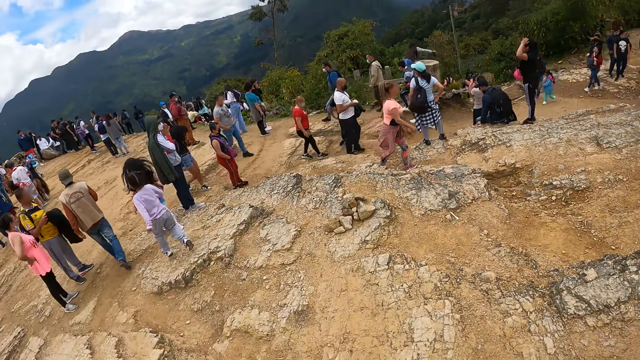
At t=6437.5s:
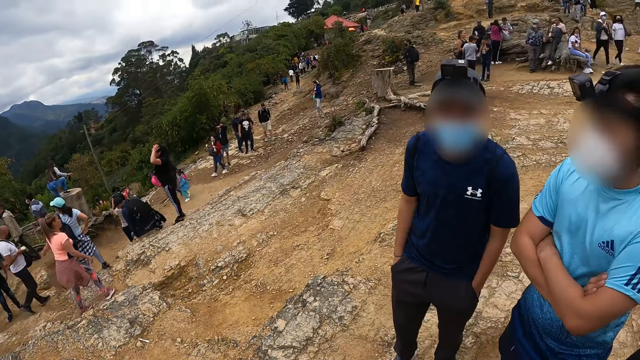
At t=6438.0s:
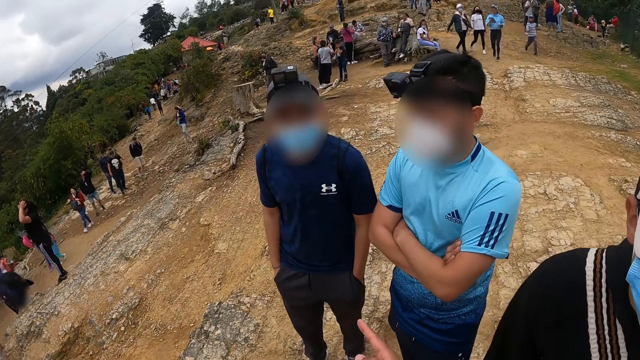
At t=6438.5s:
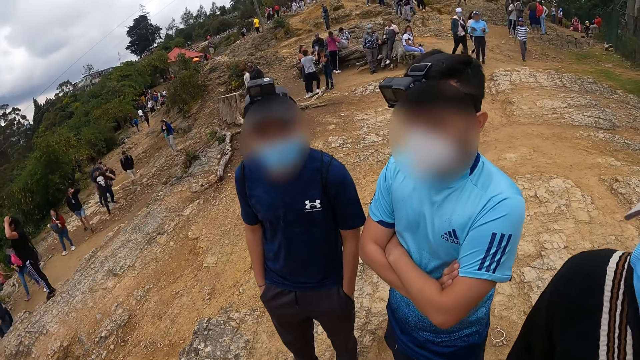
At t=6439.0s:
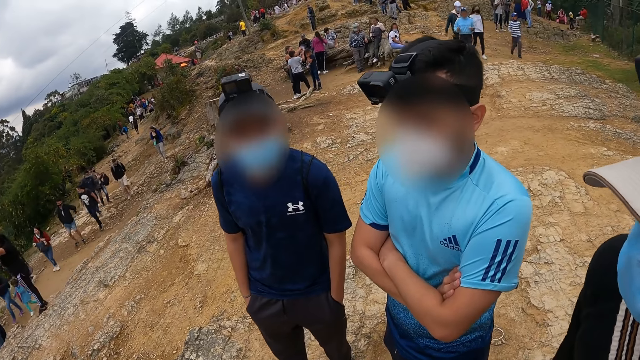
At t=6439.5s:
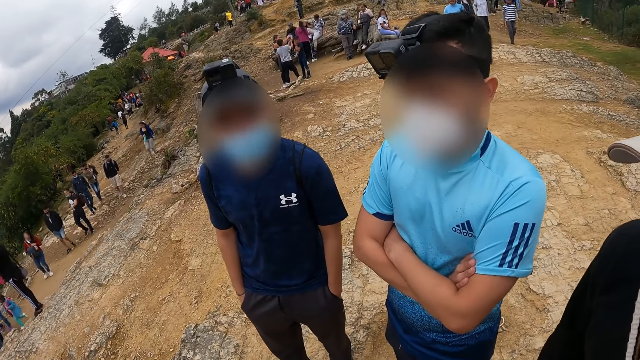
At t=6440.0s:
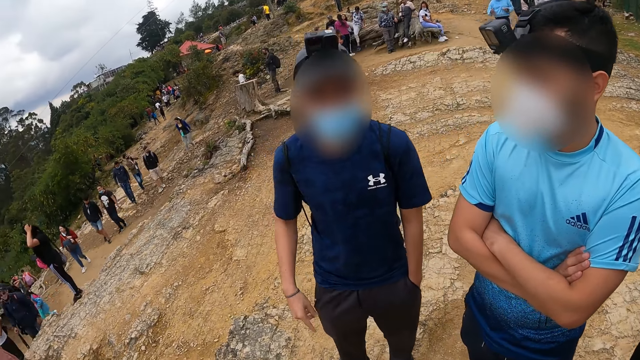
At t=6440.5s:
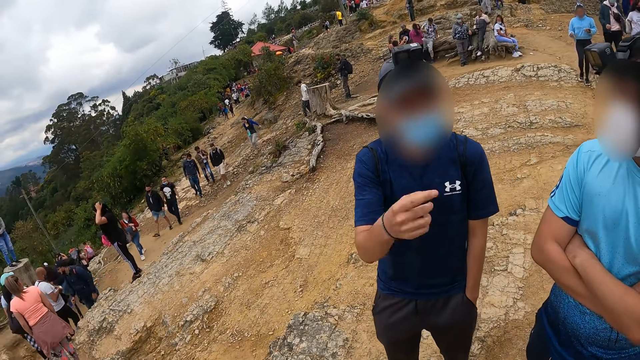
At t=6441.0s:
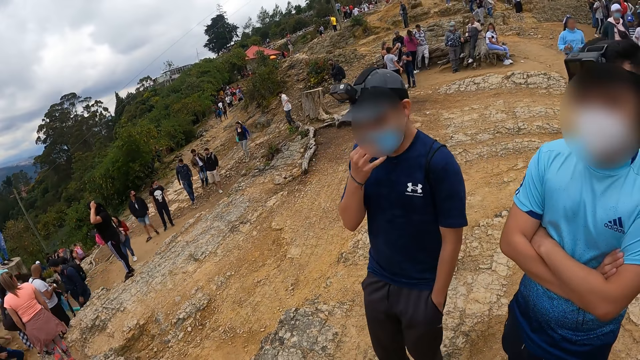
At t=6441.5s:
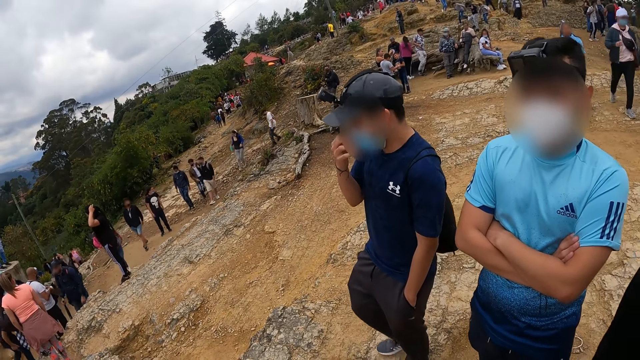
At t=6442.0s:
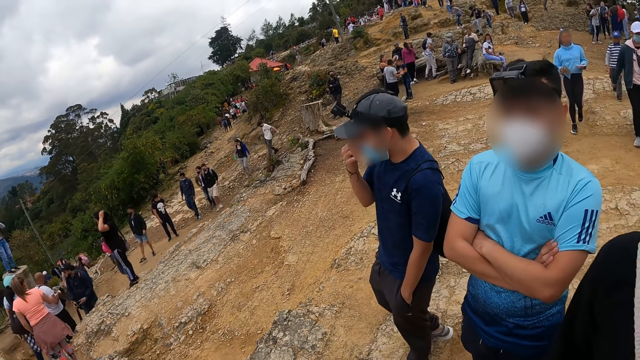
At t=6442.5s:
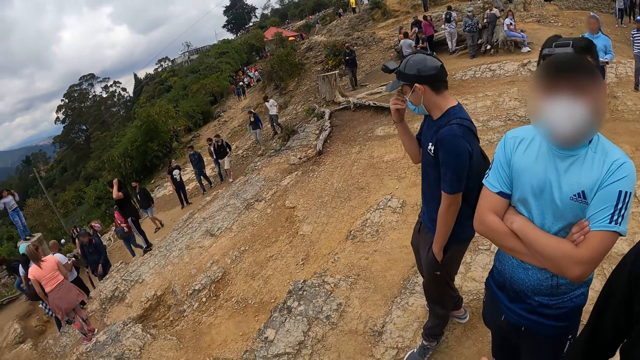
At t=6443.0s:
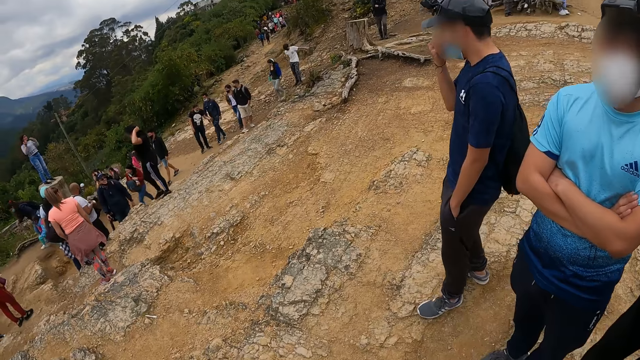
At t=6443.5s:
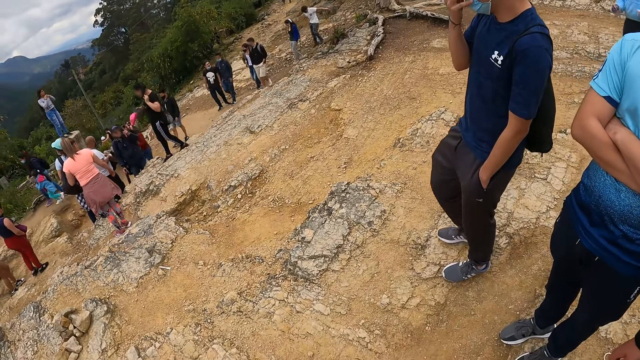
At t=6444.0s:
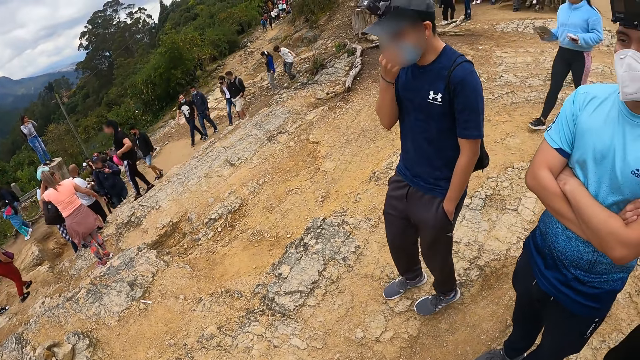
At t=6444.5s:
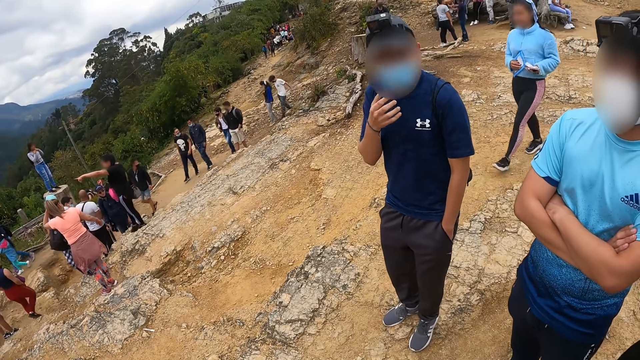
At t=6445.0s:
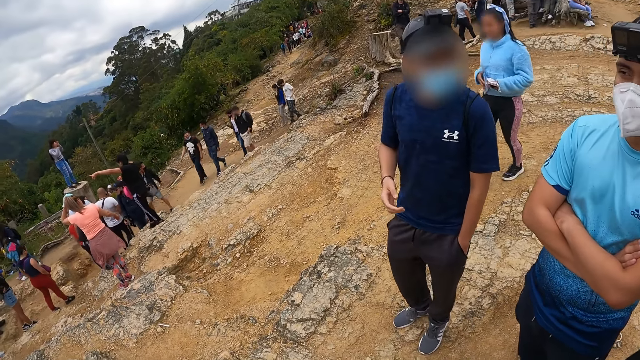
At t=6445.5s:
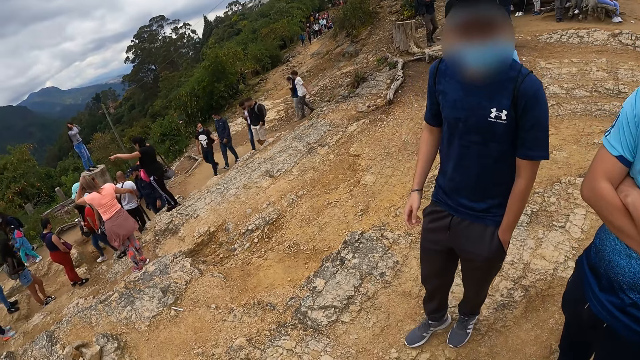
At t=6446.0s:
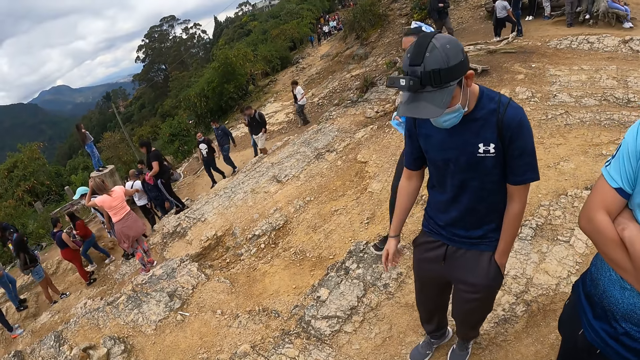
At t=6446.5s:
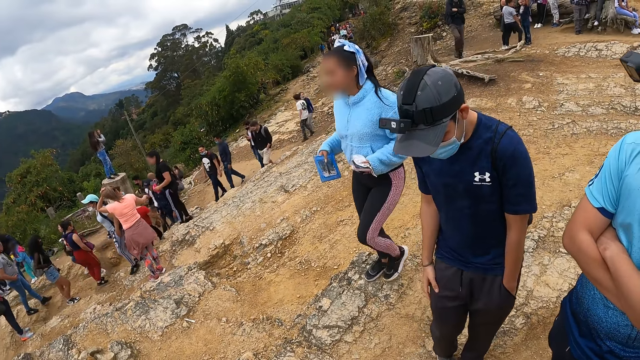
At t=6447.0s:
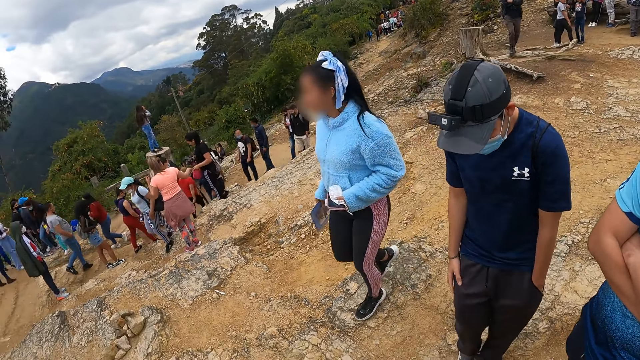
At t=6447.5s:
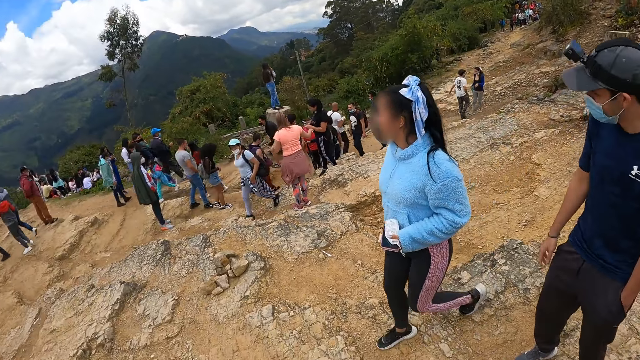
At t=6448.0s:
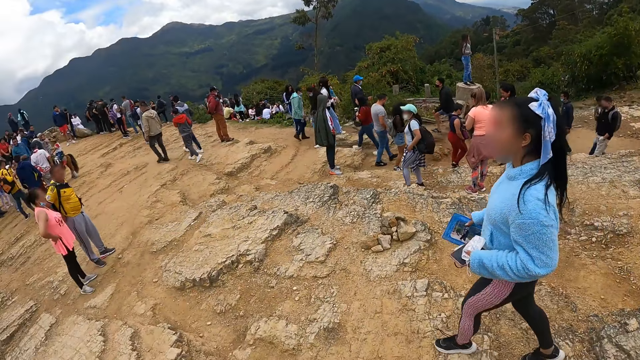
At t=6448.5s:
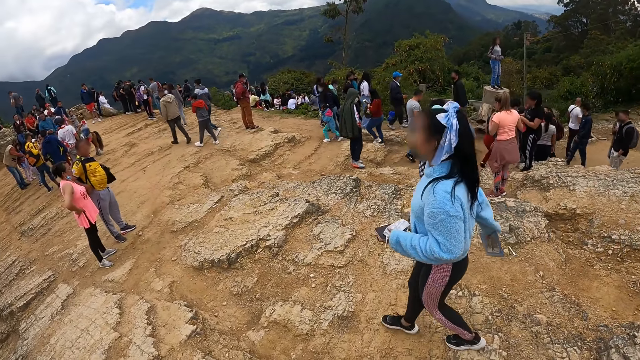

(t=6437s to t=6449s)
The camera wearer looks around the park. They converse with a man. The man adjusts the face mask on his face with his right hand. The man converses with the camera wearer. The man converses with the camera wearer again.

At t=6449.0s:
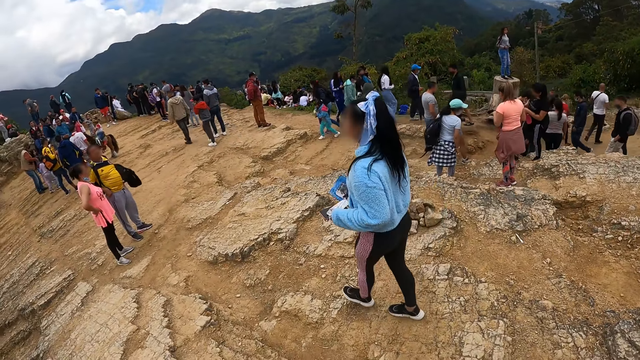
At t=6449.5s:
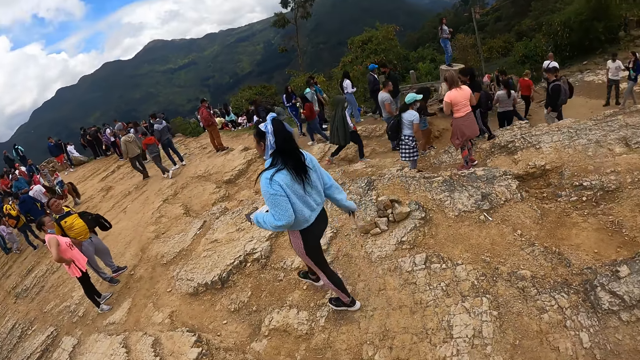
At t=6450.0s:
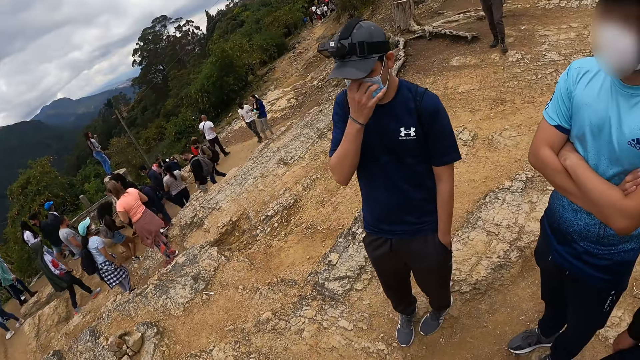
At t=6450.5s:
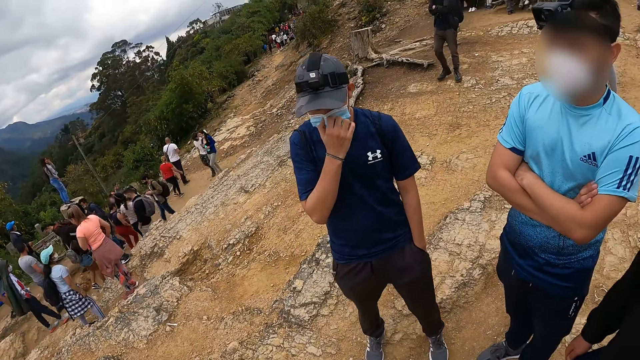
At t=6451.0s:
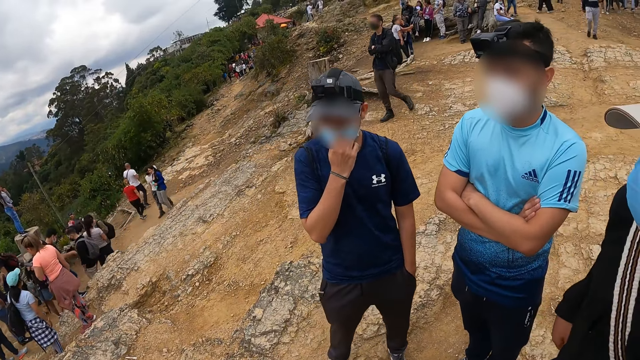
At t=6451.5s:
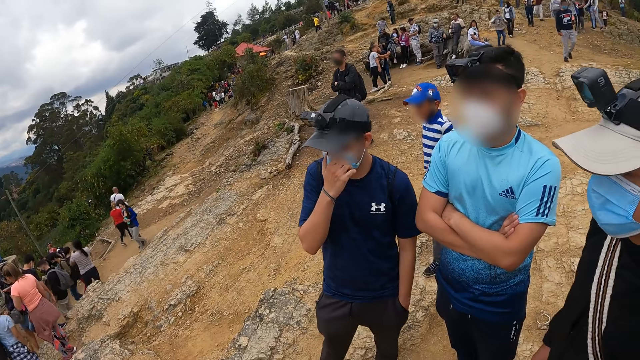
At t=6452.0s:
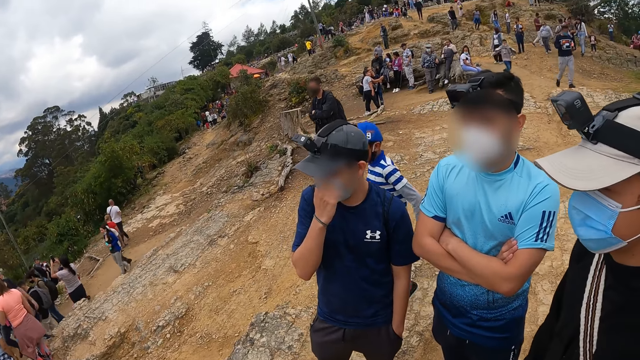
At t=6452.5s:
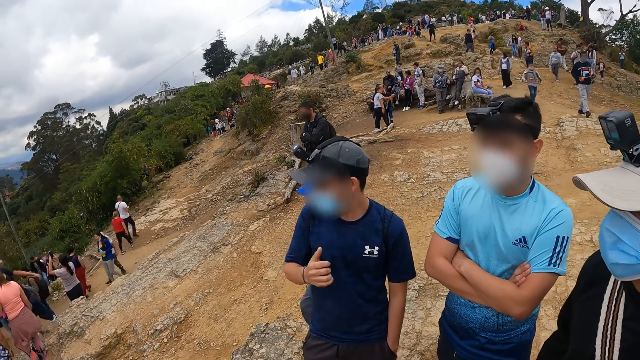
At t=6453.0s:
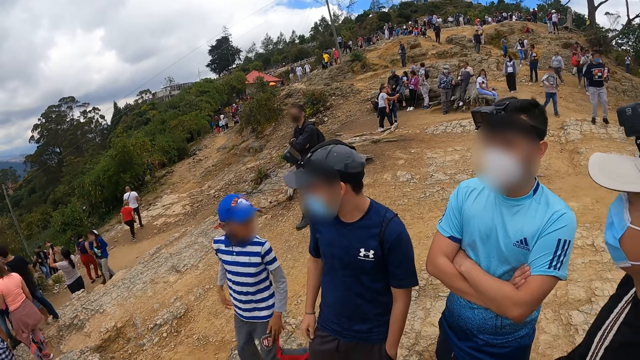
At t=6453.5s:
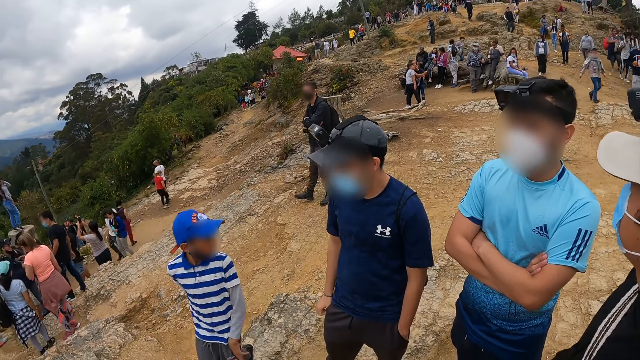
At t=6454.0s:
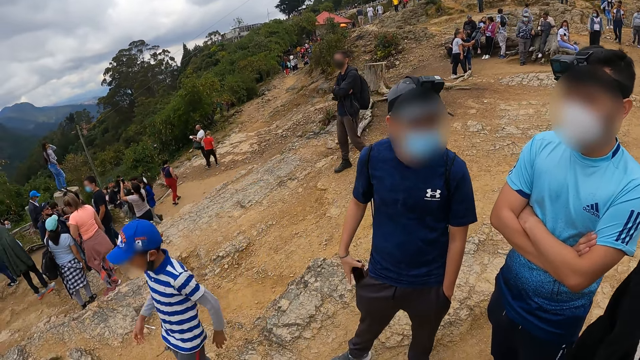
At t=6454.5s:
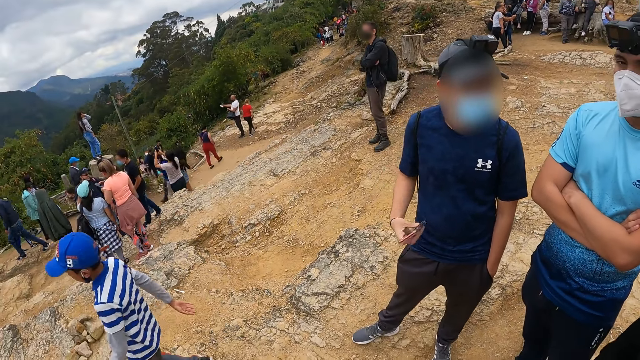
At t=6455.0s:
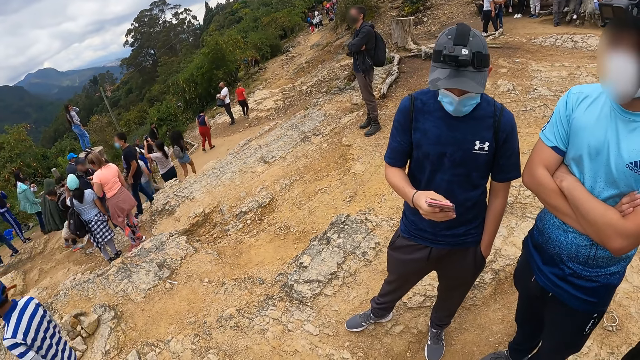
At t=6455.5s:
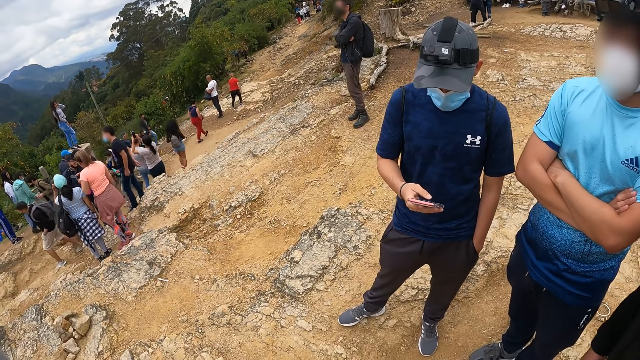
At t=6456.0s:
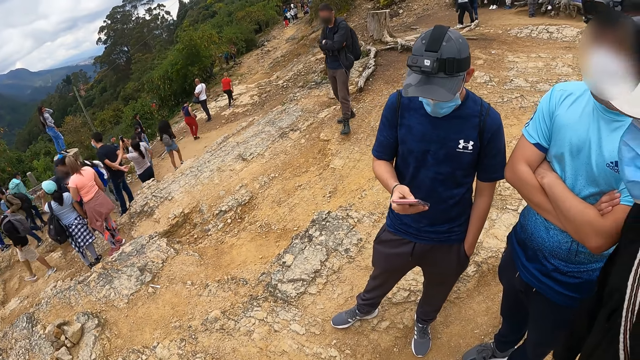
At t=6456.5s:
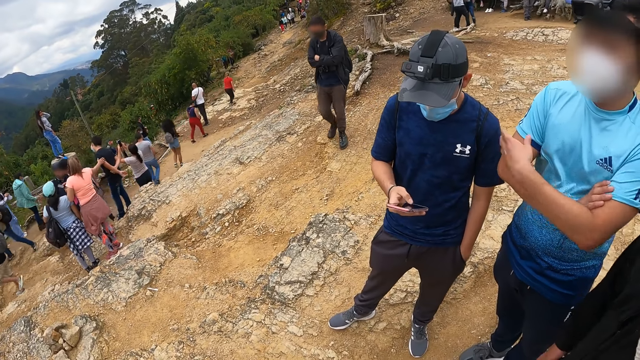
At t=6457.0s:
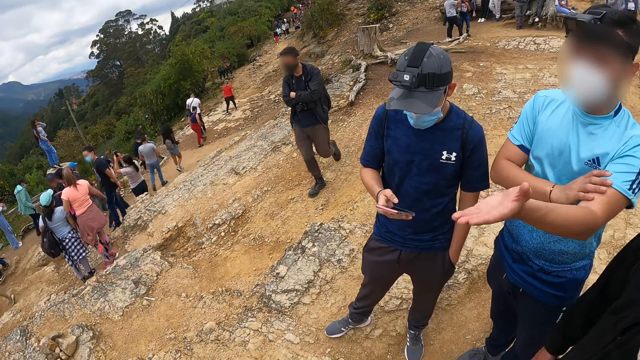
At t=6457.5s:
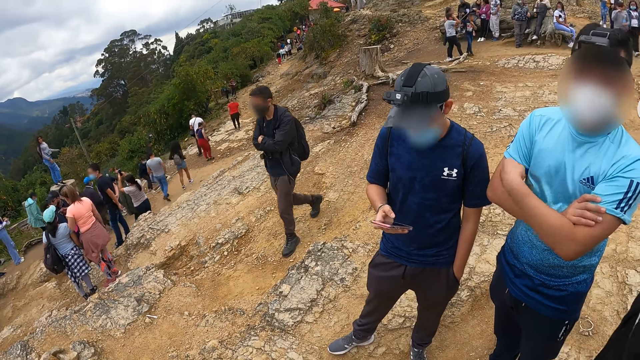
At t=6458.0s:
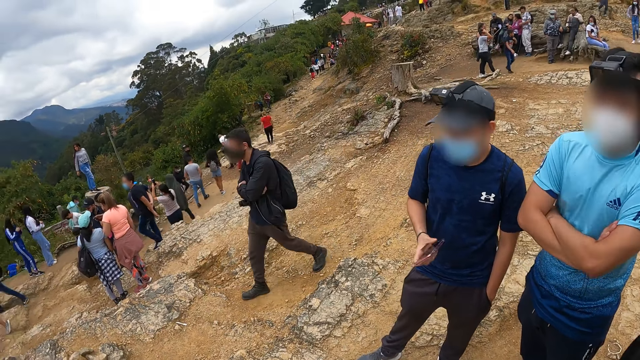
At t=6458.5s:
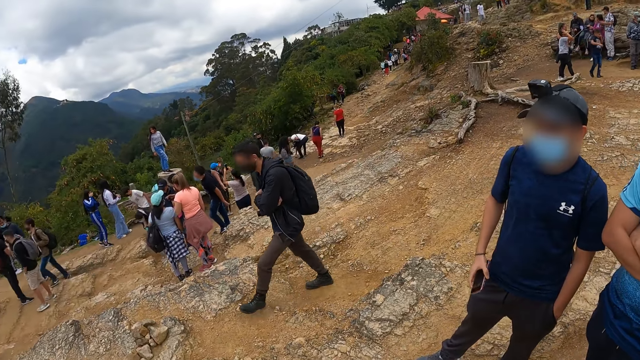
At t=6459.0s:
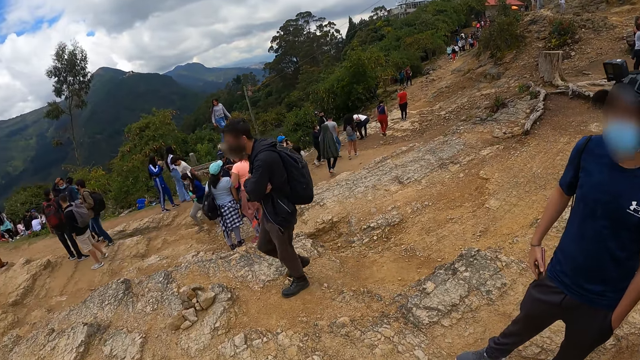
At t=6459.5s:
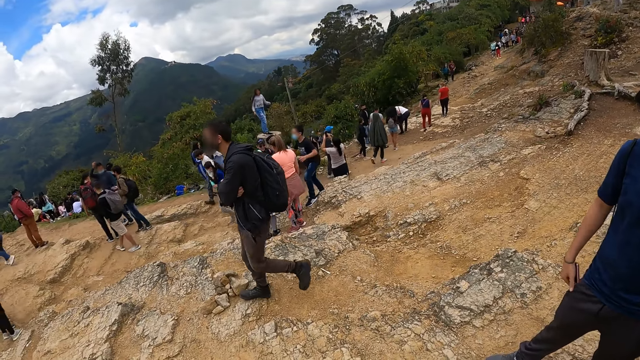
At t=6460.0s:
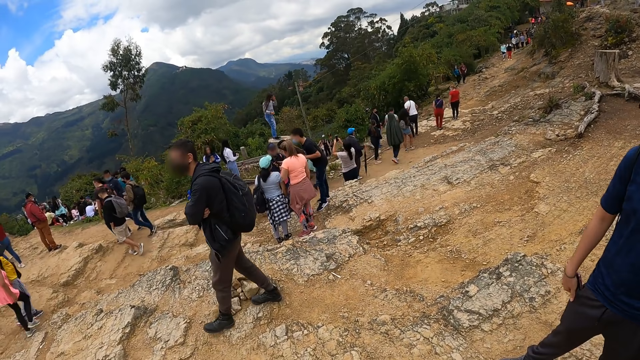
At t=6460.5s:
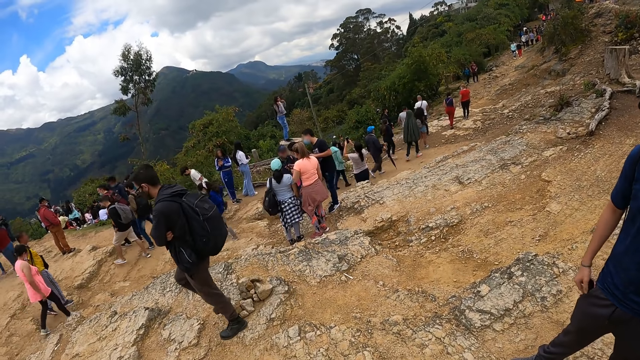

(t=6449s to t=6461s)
A man adjusts the face mask on his face with his right hand. The camera wearer looks at another man and the first man. They look around the compound. The first man removes a phone from his pocket with his right hand, and operates the phone with his right hand. The other man converses with the camera wearer. The camera wearer looks around the park. The first man puts the phone in his pocket with his right hand.
